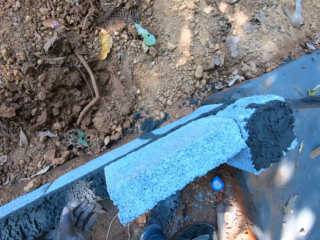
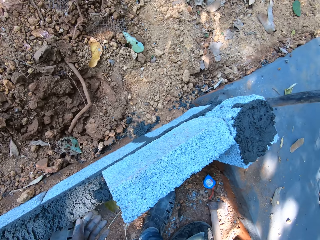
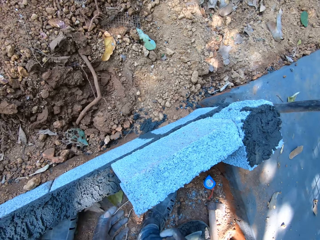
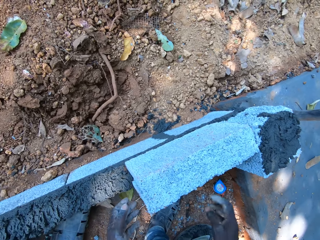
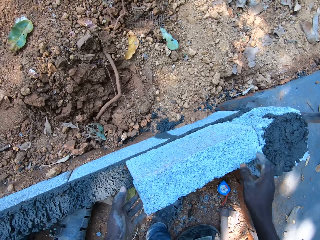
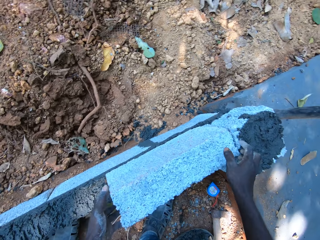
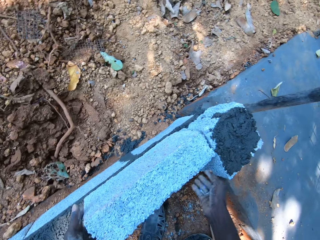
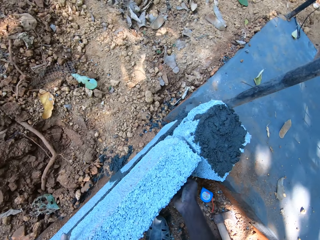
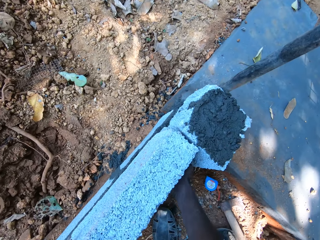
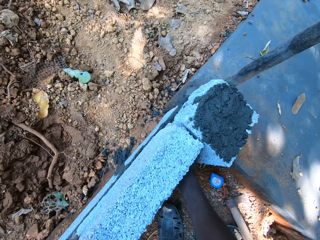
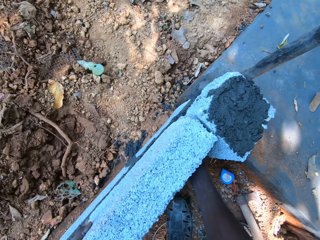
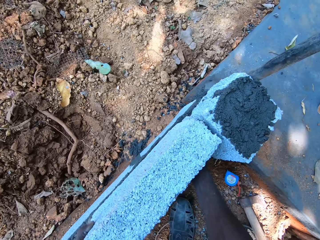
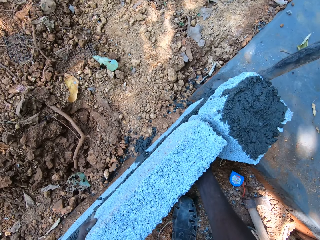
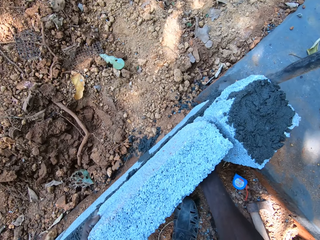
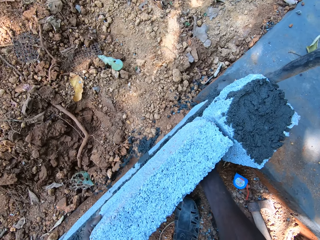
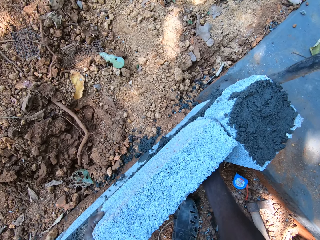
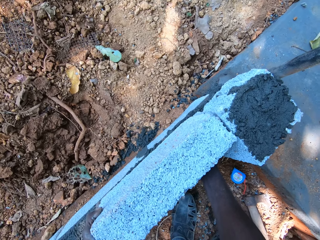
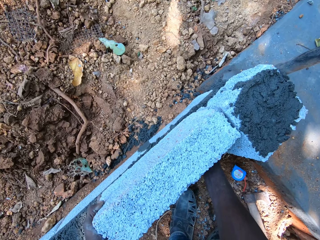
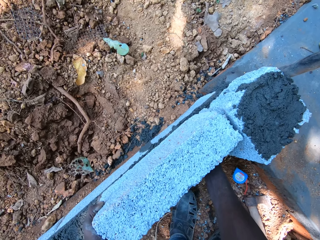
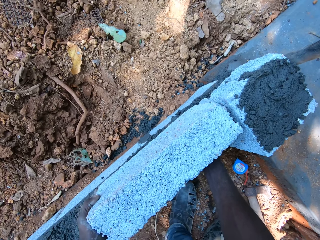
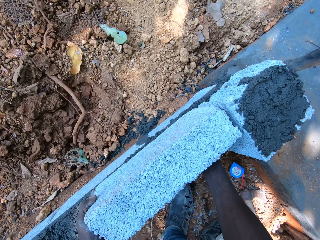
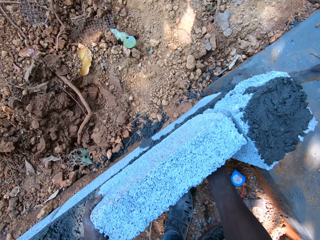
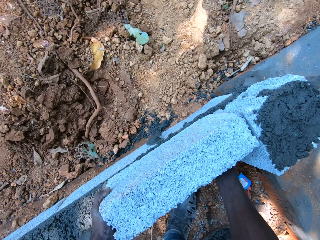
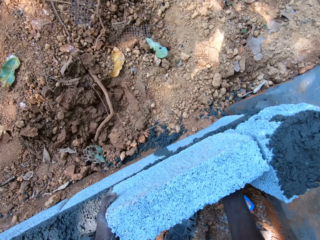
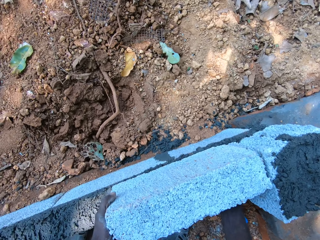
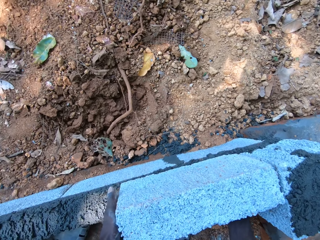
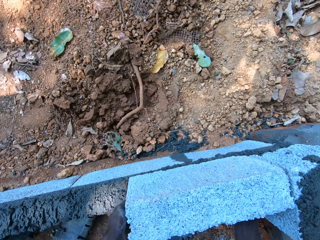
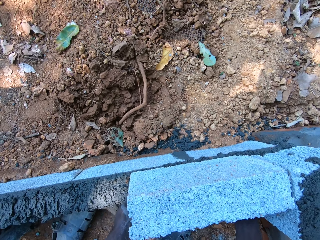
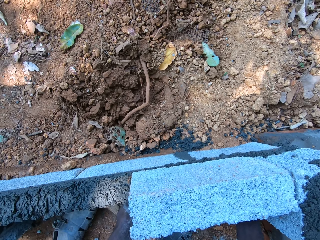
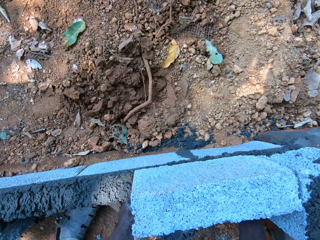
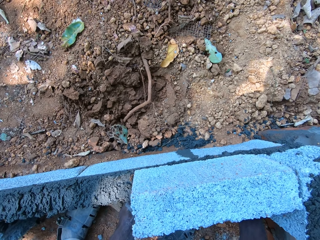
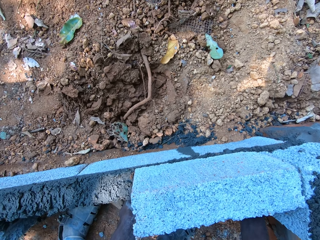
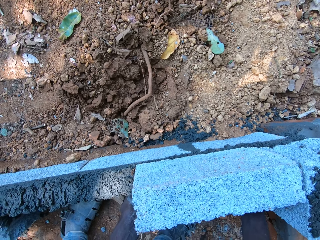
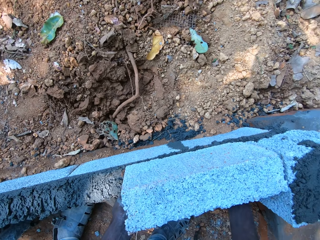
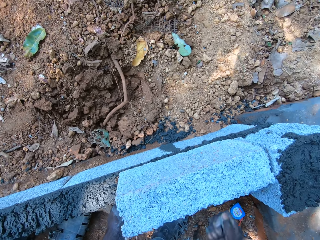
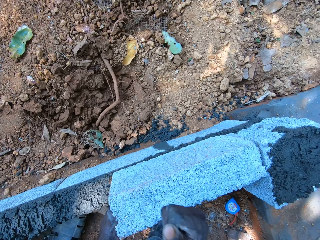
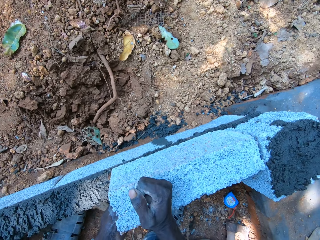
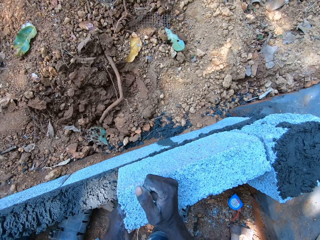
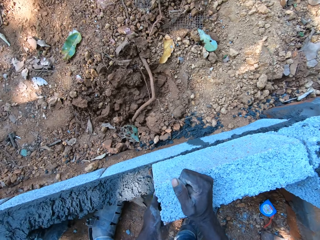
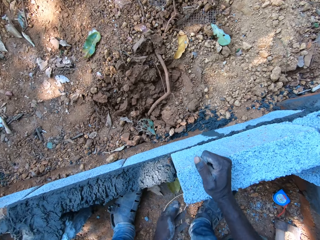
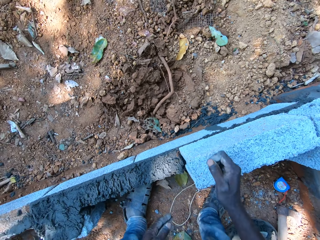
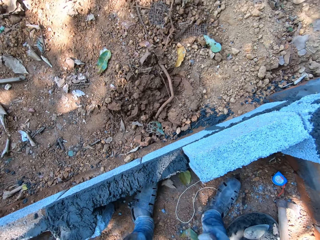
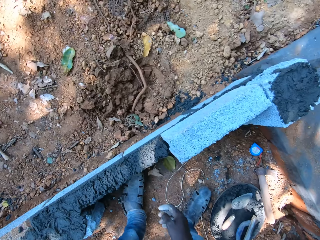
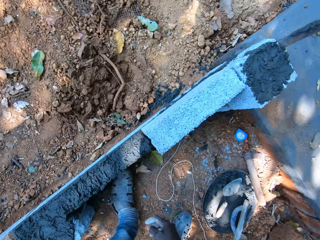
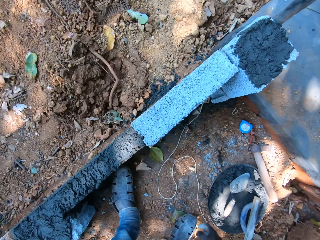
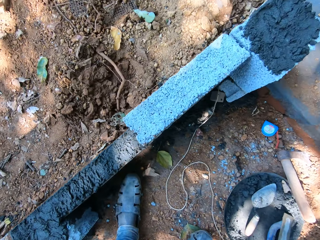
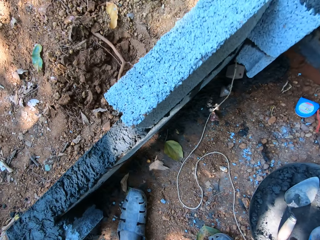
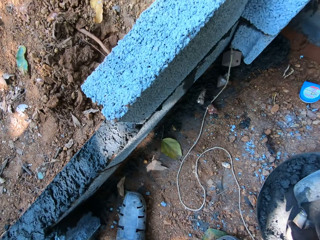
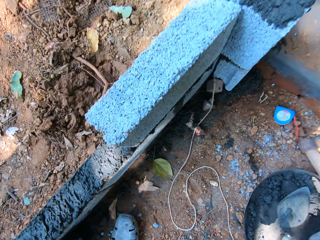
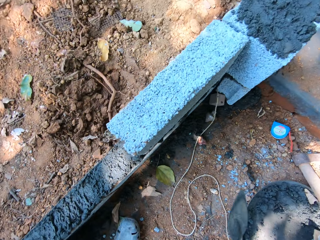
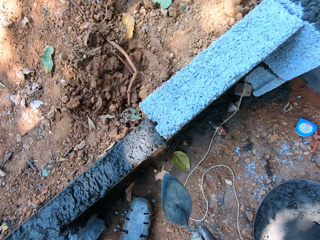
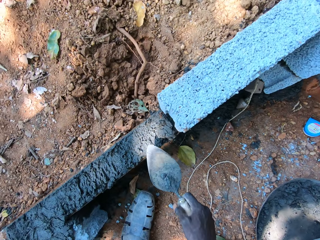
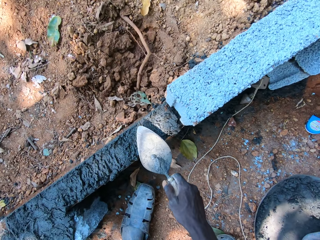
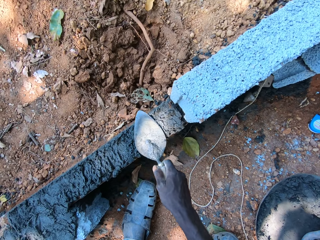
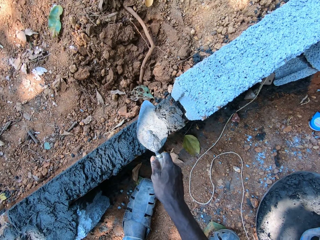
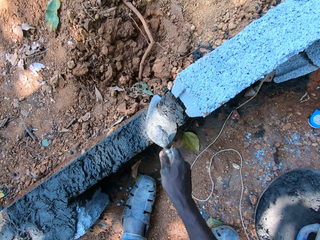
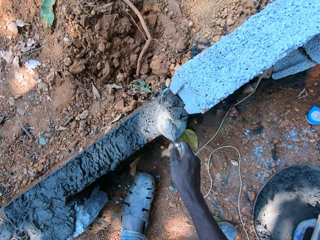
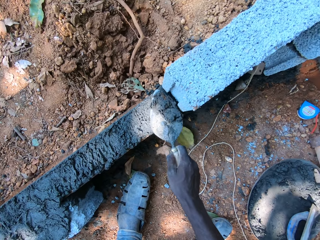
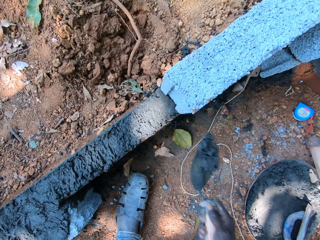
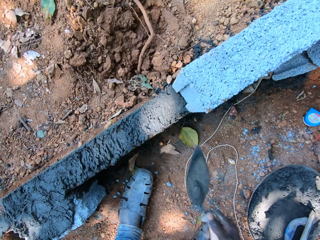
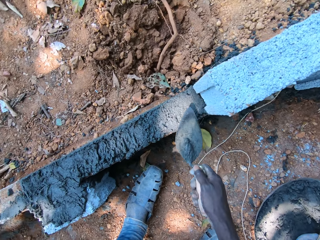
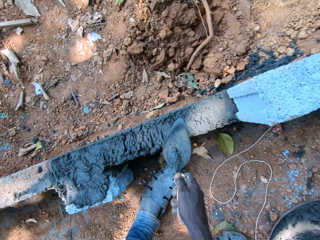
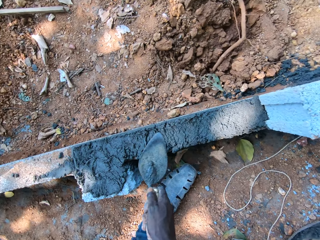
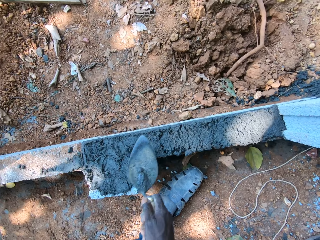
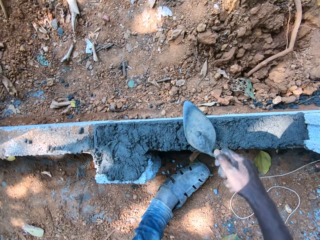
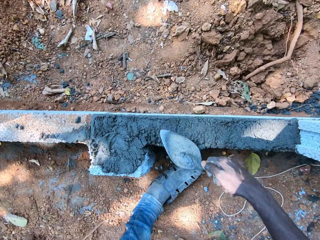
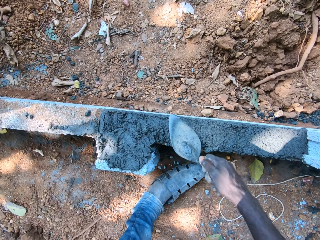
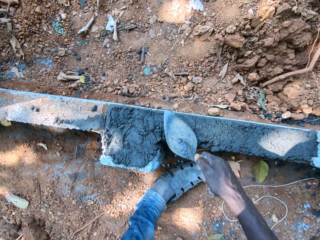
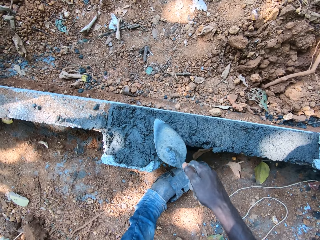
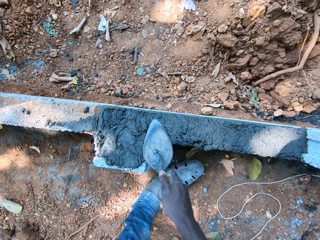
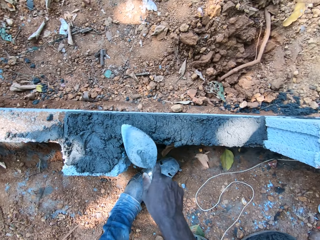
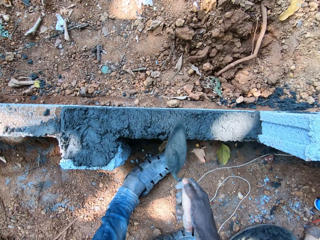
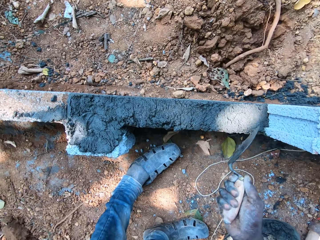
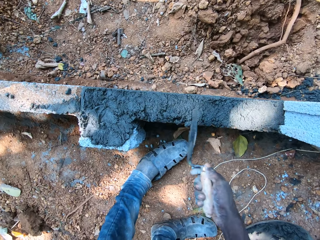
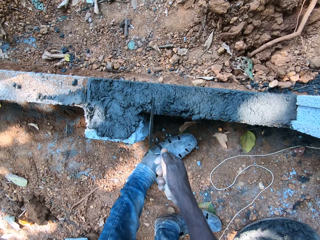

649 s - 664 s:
The camera wearer adjusts the concrete block on the mortar with both hands. He hits the concrete block with his right hand. He looks around. He picks up the trowel from the pan with his right hand. He removes some mortar from the concrete block with the trowel in his right hand. He puts the mortar into the pan with the trowel in his right hand. He smoothens the mortar on the concrete block with the trowel in his right hand.

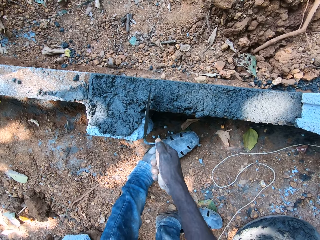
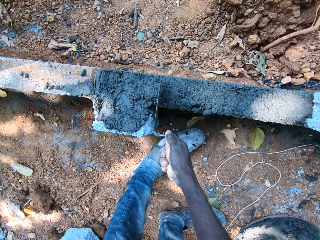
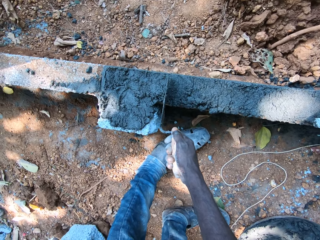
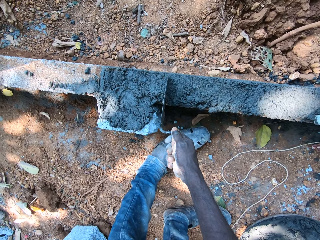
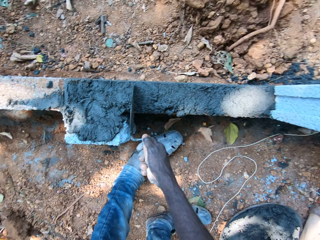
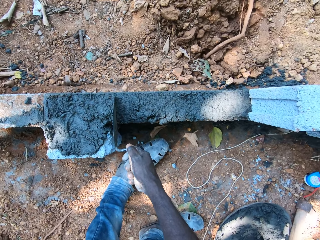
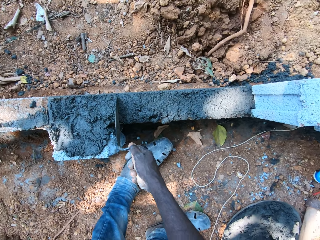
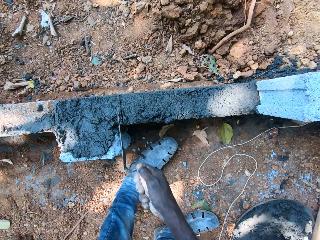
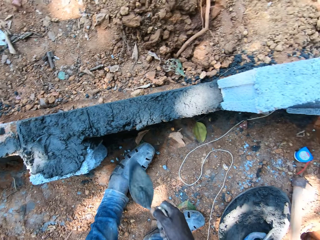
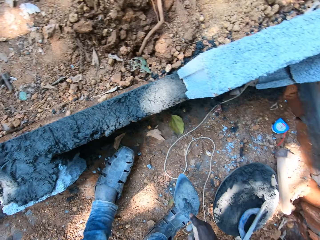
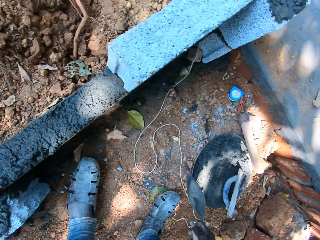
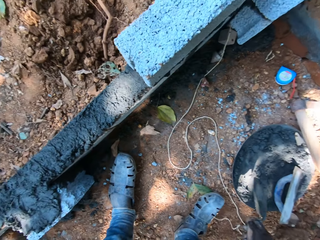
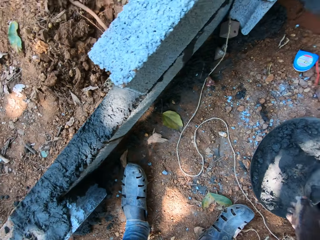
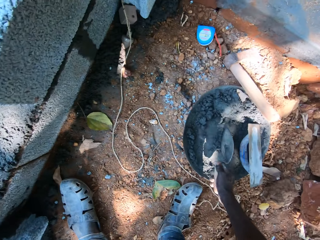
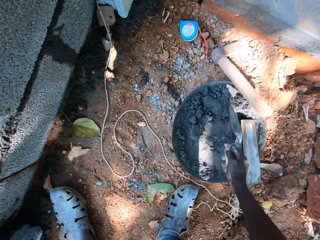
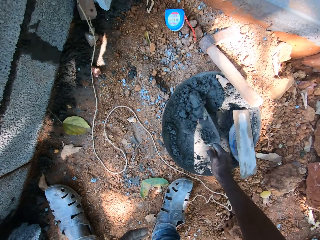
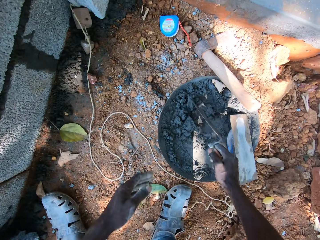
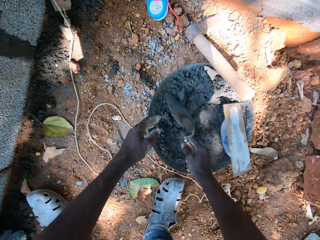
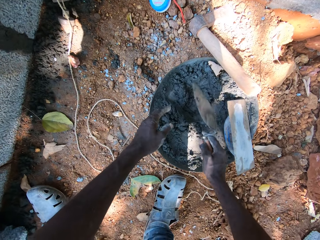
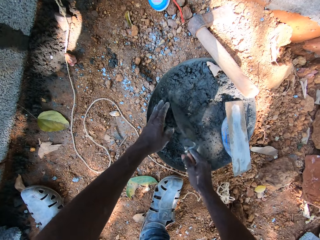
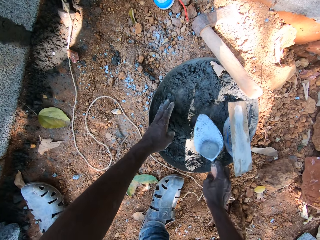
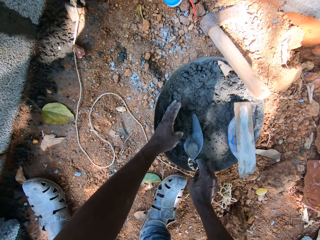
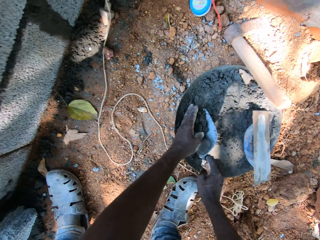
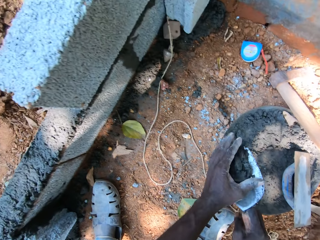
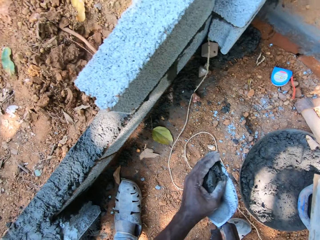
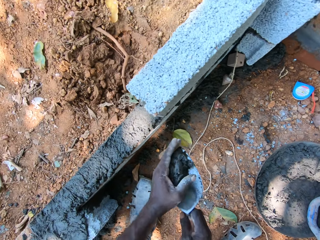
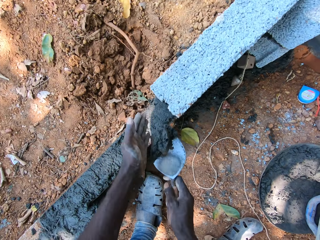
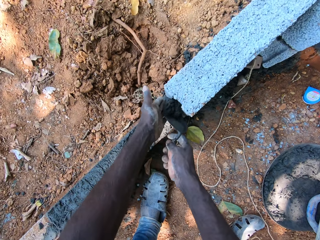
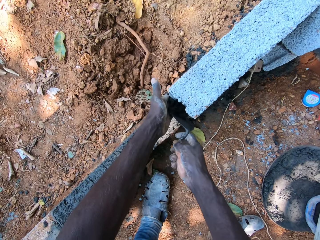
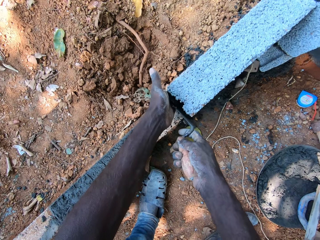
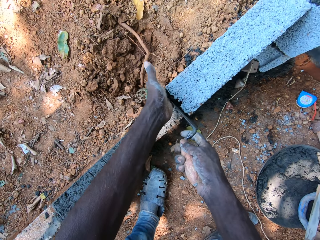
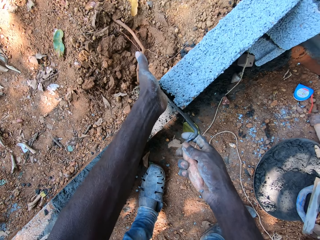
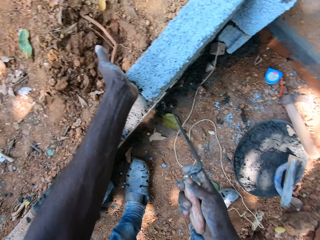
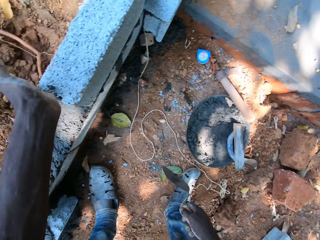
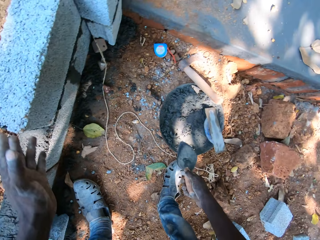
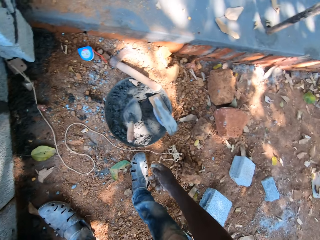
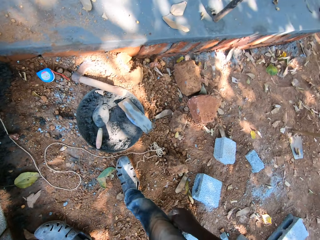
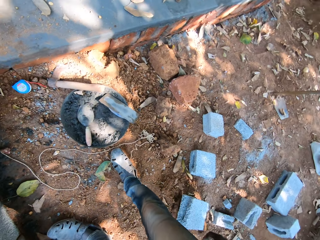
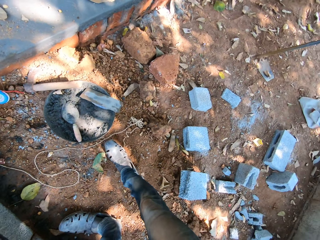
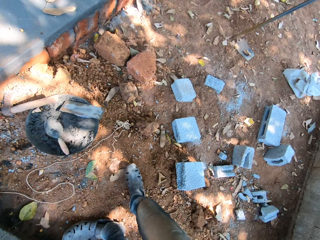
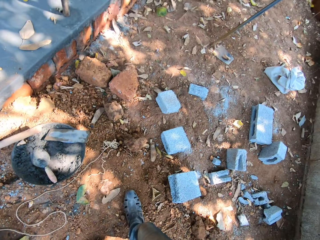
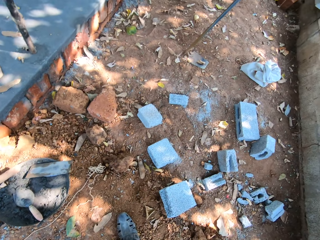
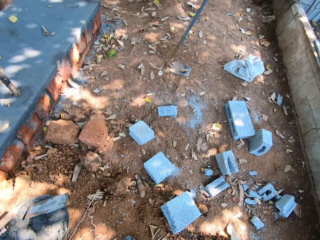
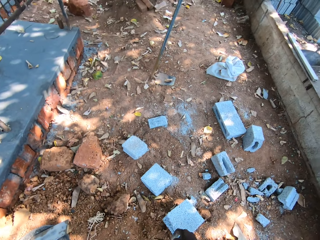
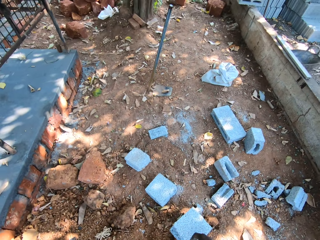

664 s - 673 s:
The camera wearer cuts the cement with a trowel. He packs some mortar from the pan with the trowel in his right hand. He plasters the concrete block with the trowel in both hands. He drops the trowel in the pan with his right hand. He looks around.
